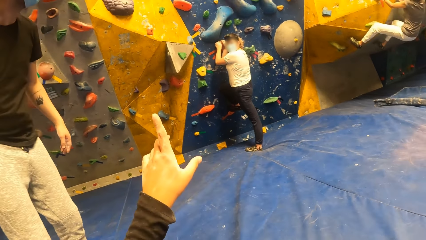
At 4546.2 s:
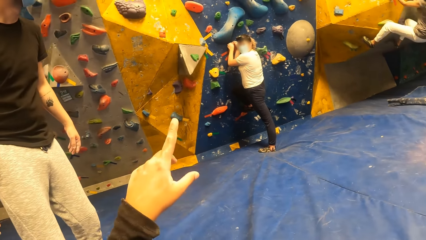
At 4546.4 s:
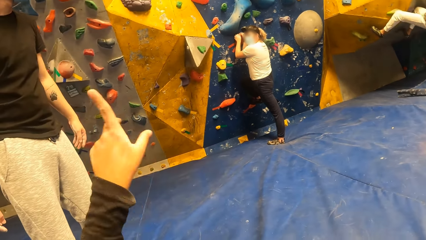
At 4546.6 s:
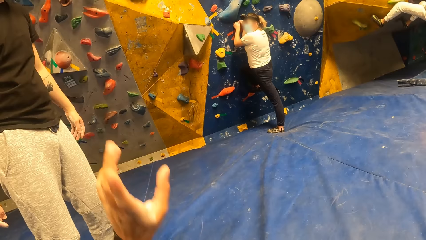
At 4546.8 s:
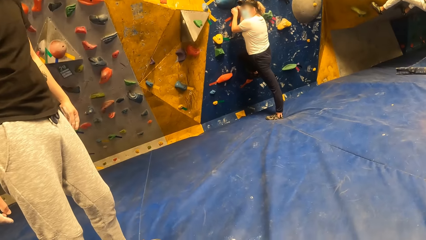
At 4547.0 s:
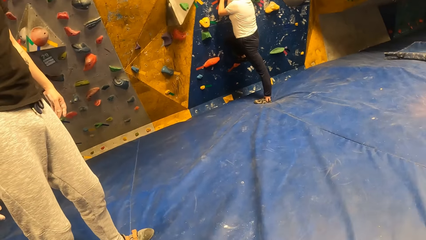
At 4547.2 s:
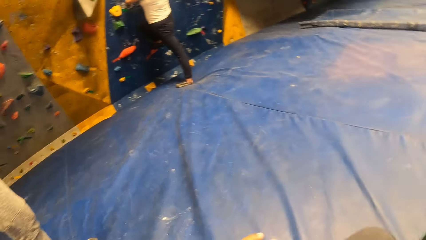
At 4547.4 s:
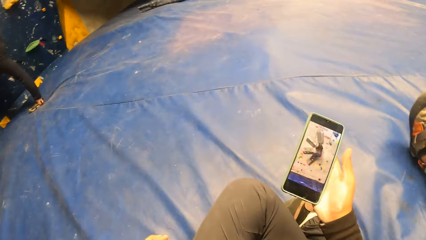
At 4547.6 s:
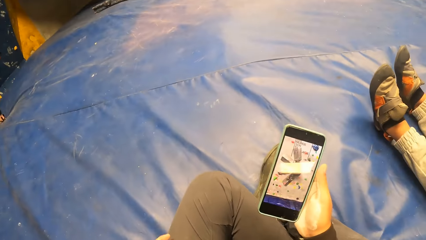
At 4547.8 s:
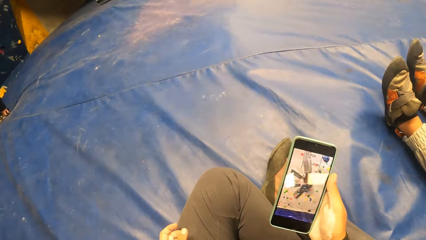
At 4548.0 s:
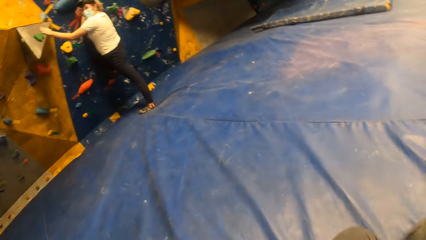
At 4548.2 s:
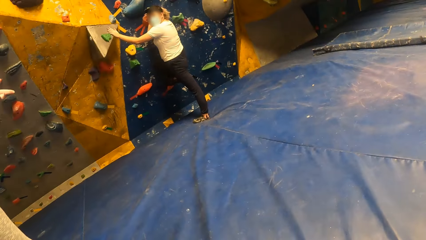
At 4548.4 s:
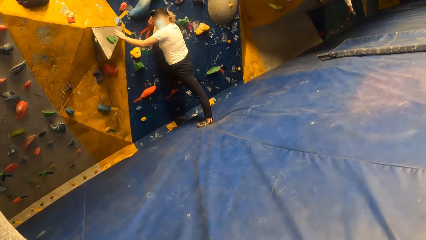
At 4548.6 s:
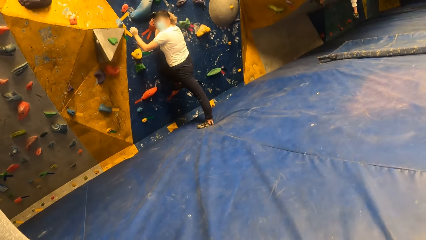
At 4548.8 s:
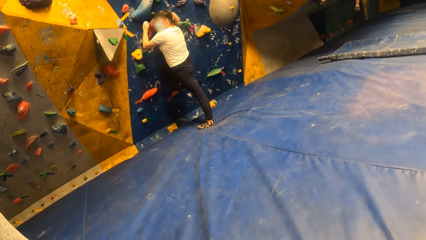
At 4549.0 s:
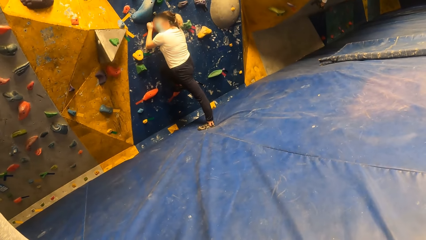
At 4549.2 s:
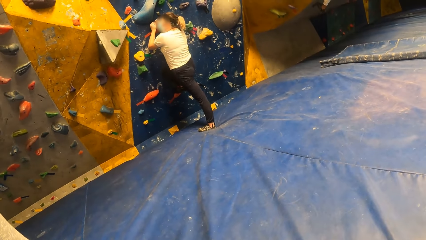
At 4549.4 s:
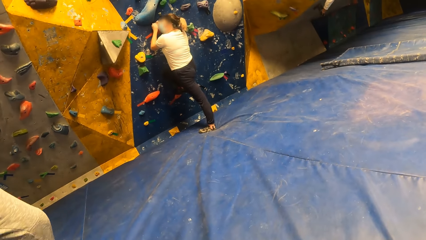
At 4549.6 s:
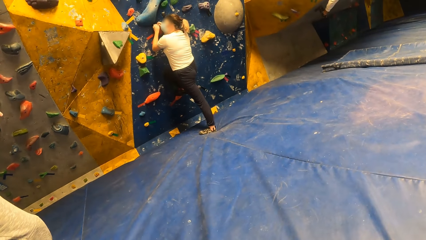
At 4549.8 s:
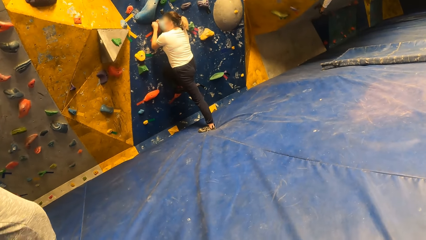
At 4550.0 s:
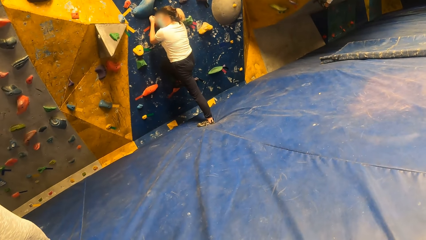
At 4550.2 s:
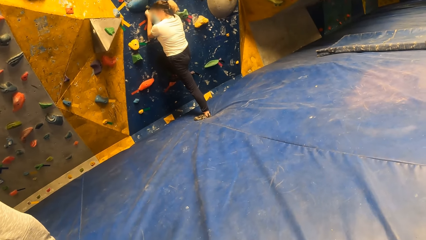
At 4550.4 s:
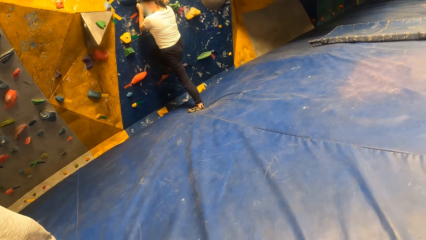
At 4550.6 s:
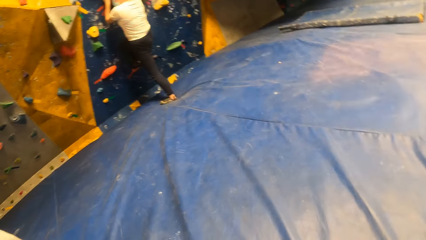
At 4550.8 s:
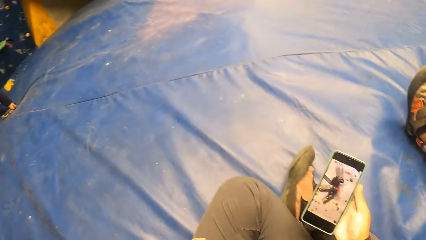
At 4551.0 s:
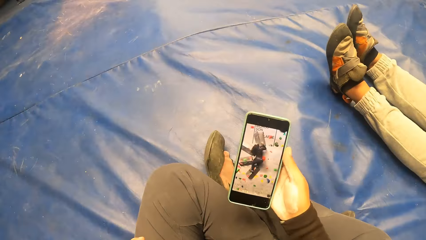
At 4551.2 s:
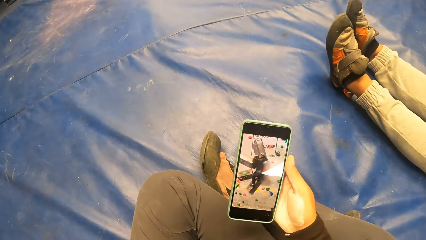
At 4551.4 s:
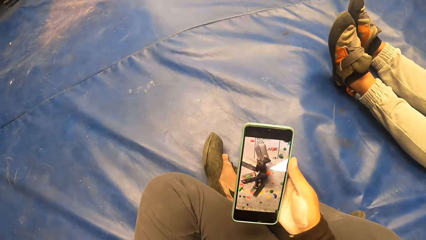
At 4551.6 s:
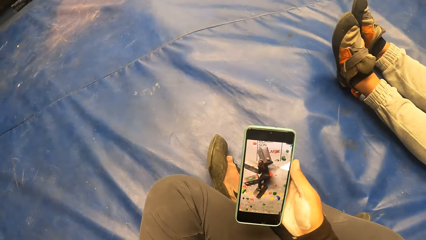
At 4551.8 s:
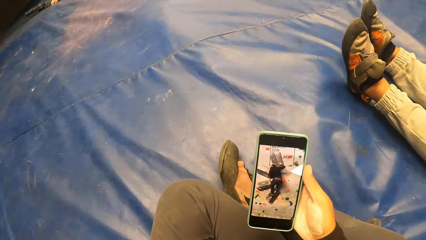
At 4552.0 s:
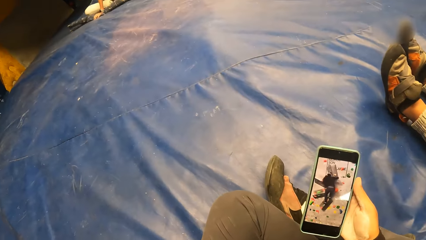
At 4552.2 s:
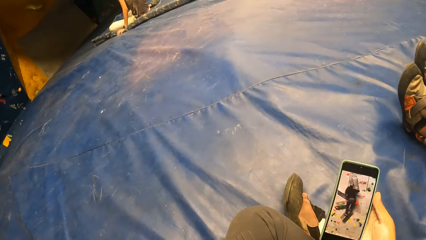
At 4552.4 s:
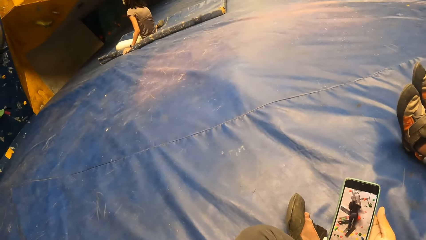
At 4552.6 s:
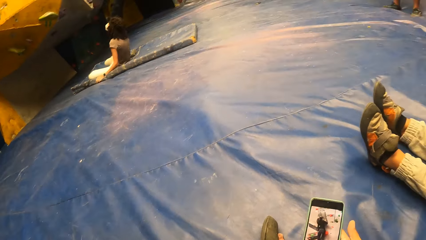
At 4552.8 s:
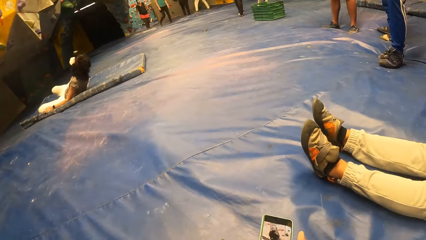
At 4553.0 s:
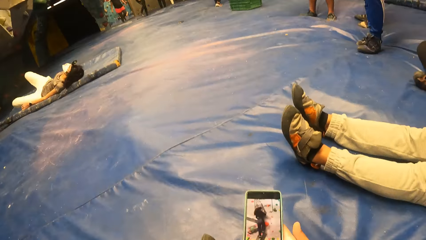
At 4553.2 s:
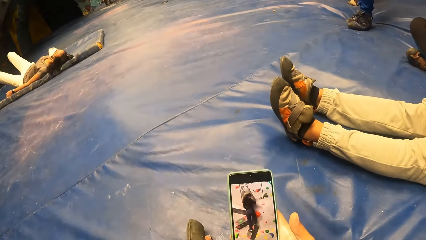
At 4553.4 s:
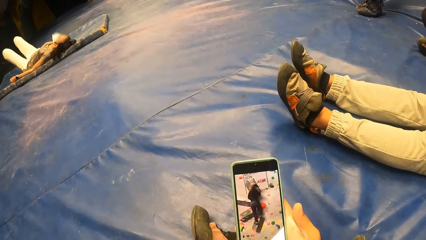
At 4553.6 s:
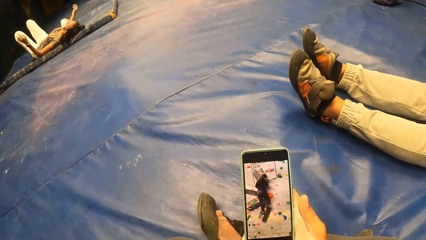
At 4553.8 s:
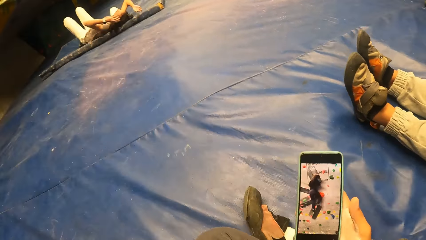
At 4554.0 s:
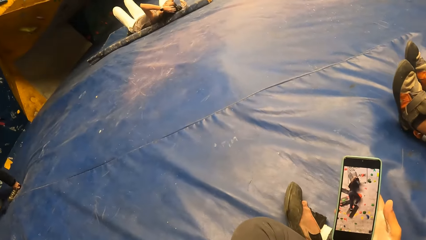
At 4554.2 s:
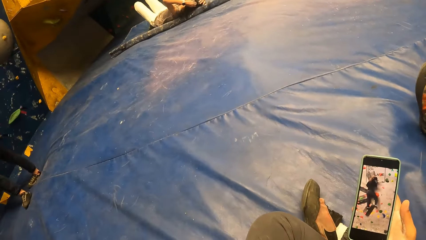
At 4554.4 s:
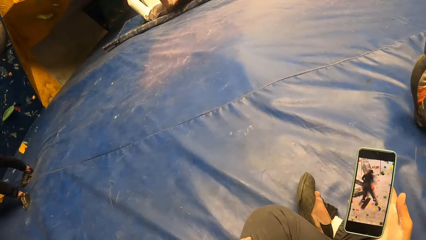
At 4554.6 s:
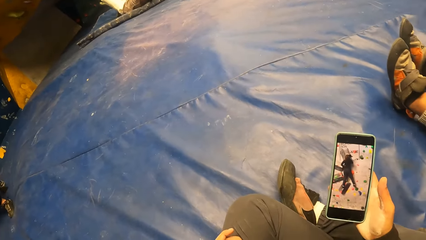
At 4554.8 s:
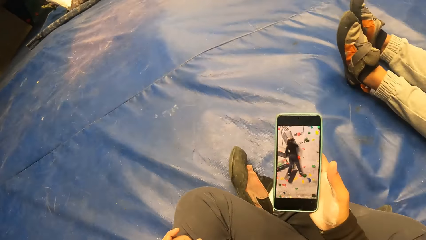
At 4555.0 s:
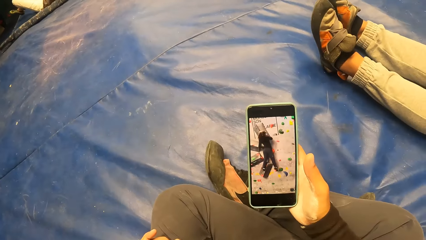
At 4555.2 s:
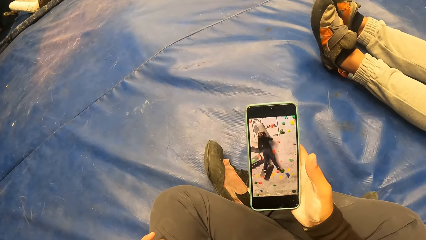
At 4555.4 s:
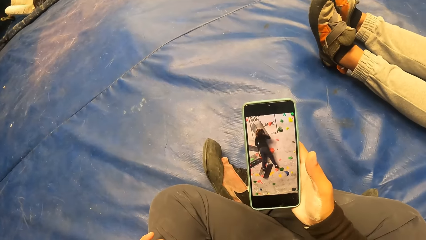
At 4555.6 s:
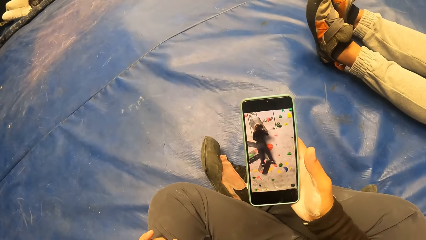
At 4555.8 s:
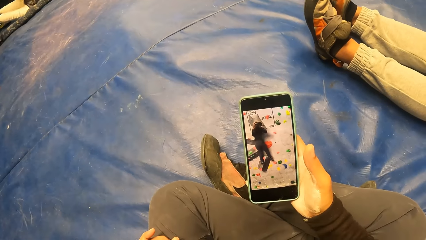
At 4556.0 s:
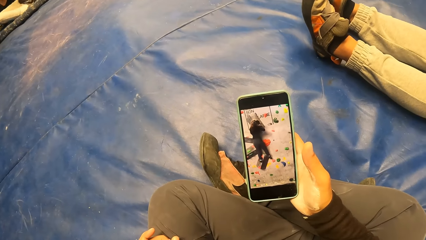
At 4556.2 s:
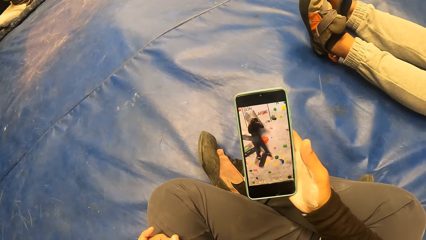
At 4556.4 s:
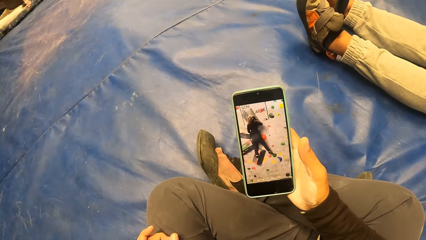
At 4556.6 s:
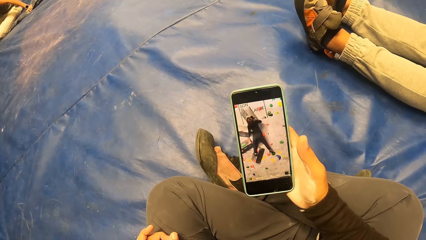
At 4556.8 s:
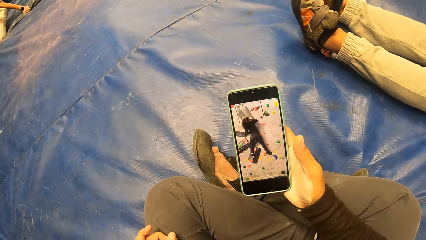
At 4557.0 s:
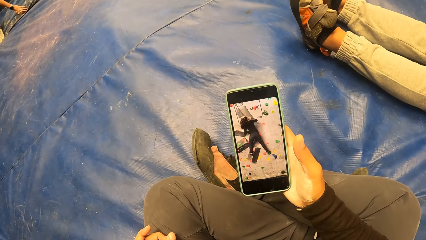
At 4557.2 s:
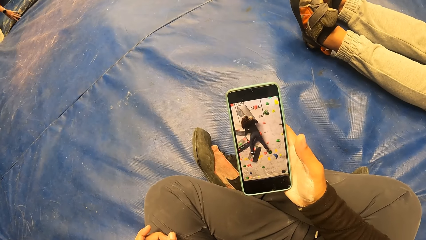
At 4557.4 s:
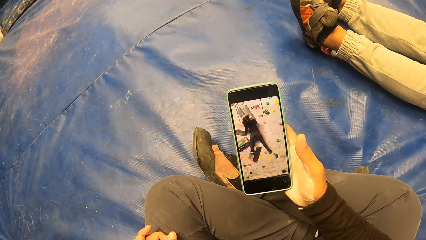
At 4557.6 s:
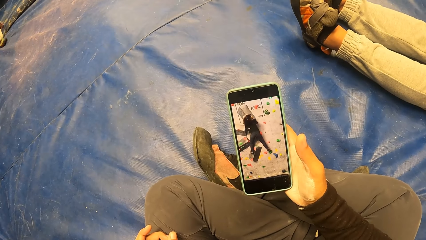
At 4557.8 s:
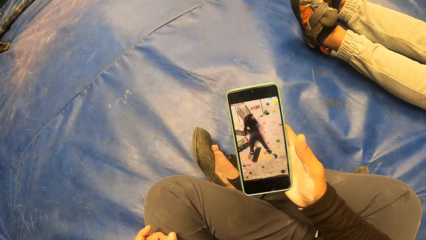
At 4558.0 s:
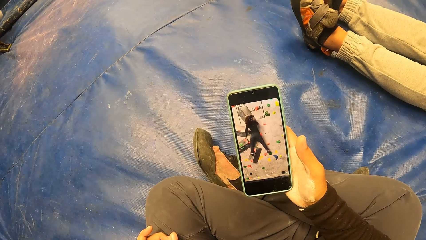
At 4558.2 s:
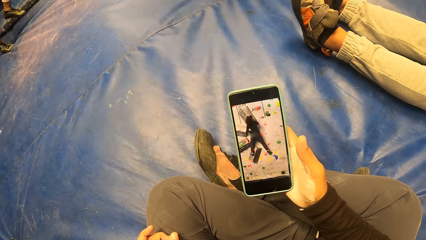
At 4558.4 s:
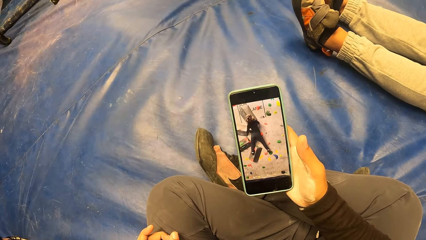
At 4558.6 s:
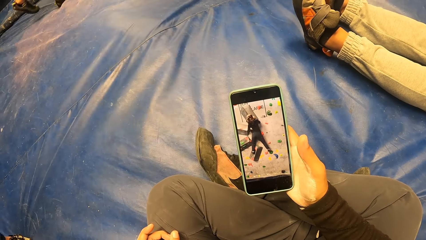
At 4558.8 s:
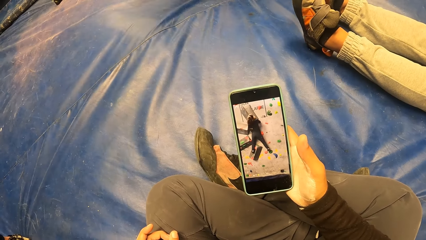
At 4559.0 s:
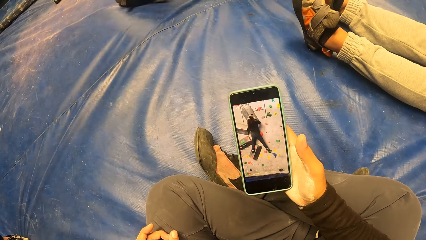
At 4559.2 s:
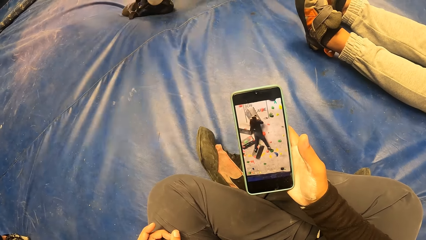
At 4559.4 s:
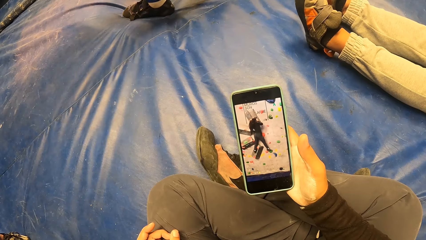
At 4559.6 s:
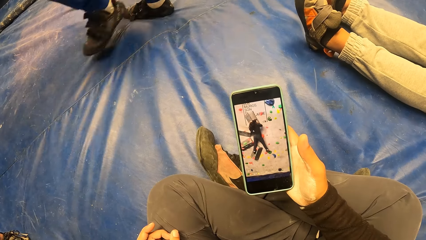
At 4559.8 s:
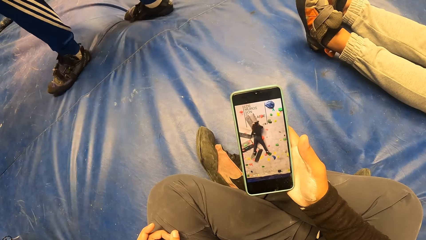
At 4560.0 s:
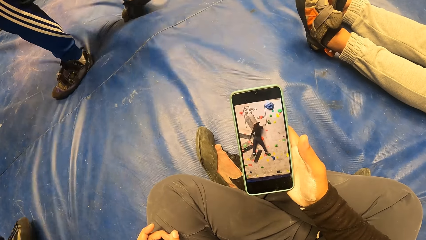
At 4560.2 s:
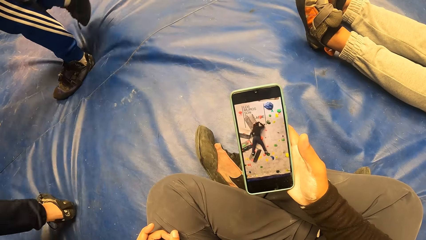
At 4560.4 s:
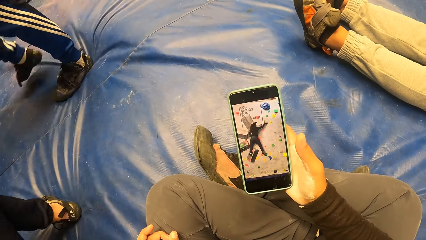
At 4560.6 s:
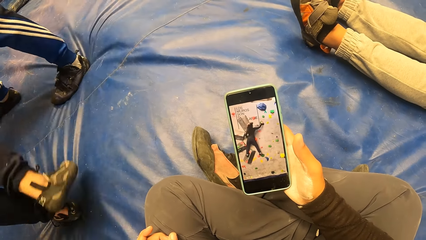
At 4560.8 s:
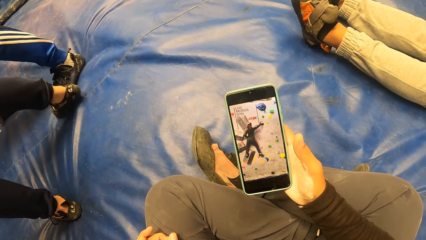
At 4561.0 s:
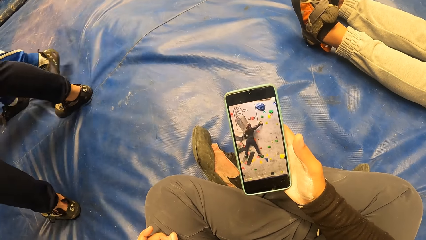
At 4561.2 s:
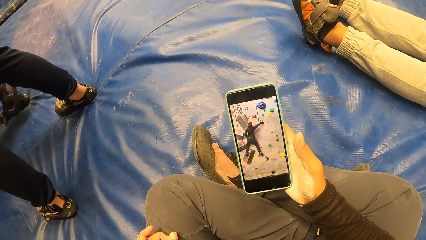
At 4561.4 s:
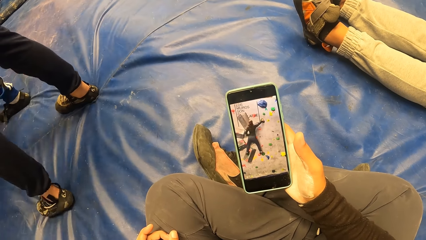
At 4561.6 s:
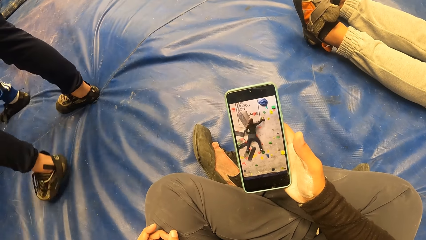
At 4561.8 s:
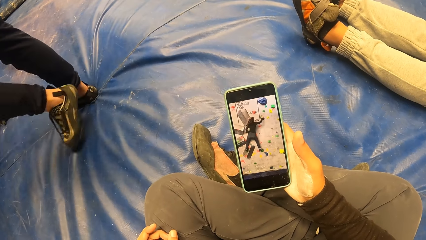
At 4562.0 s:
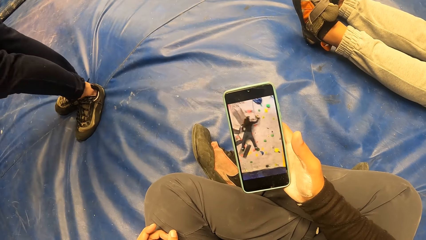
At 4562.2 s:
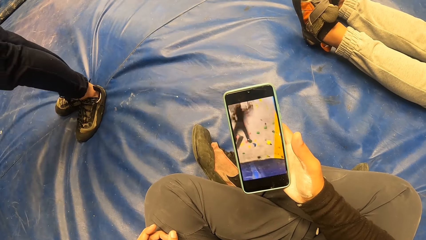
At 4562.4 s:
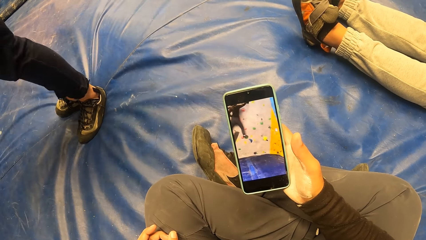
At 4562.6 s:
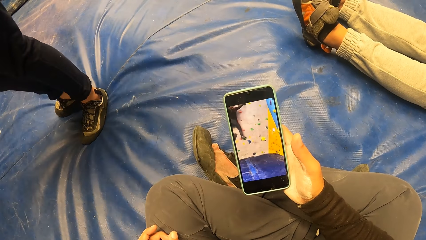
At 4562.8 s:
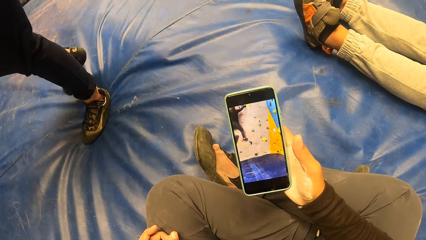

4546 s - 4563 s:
A person lies on the mattress. The camera wearer operates the phone. The woman adjusts a camera on her head with both hands. The camera wearer turns round. The person stands up and walks in the room. Another person walks in the room. The camera wearer watches.
